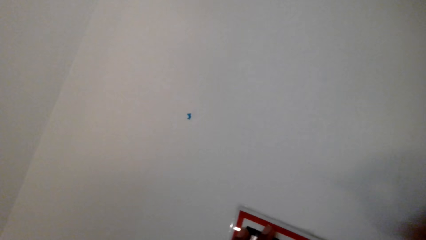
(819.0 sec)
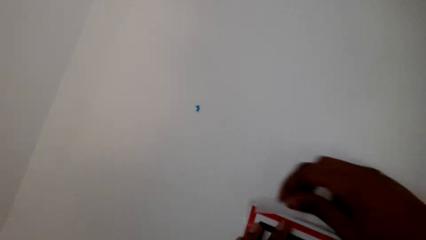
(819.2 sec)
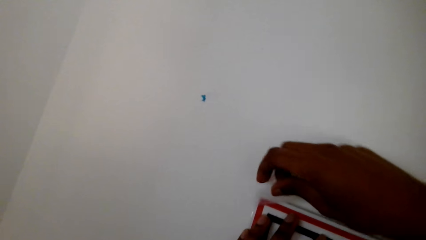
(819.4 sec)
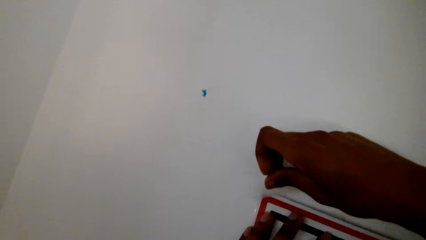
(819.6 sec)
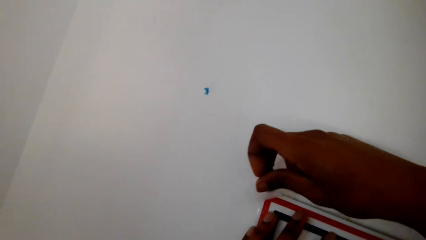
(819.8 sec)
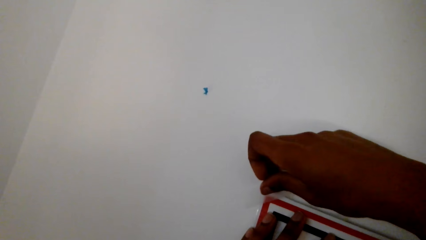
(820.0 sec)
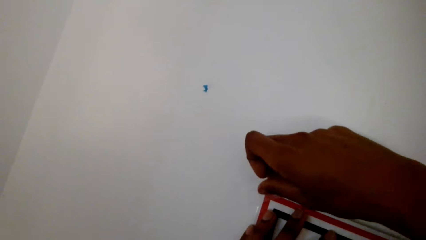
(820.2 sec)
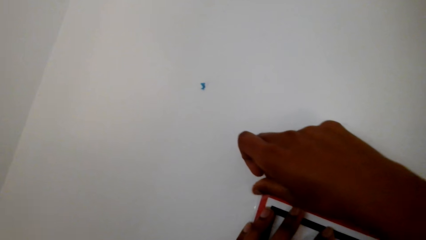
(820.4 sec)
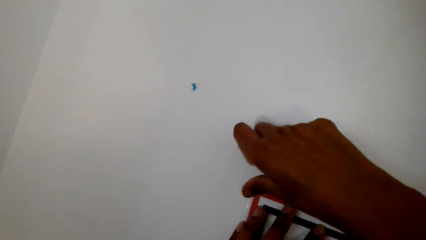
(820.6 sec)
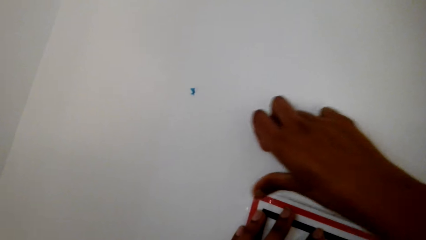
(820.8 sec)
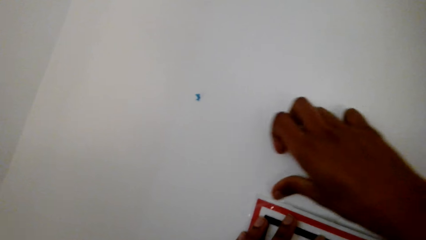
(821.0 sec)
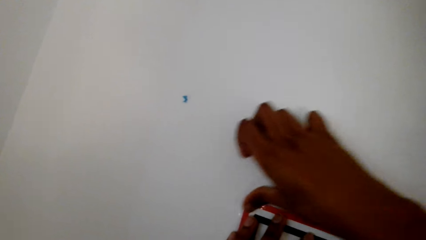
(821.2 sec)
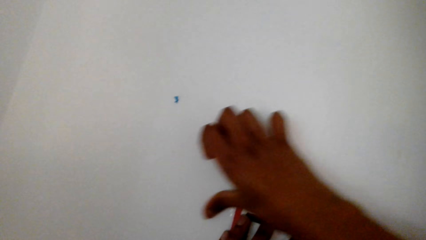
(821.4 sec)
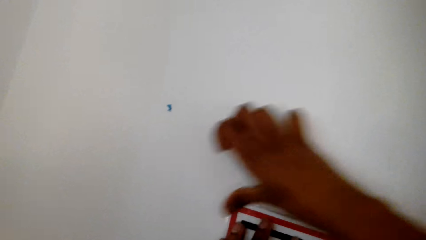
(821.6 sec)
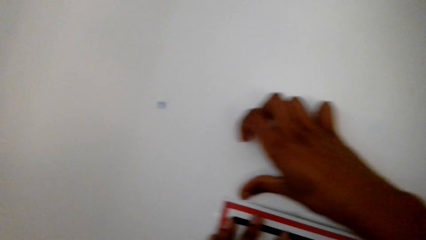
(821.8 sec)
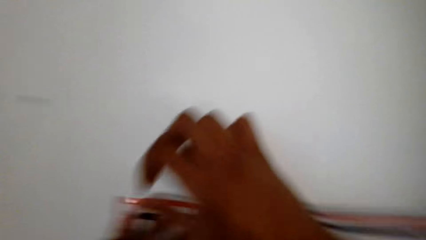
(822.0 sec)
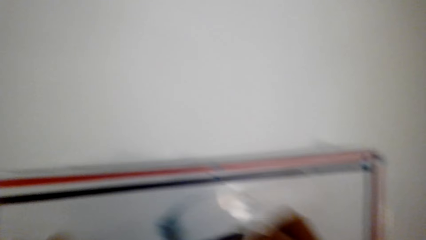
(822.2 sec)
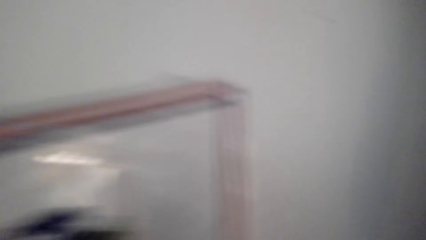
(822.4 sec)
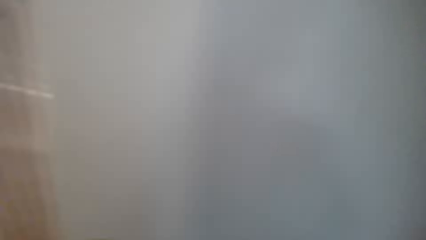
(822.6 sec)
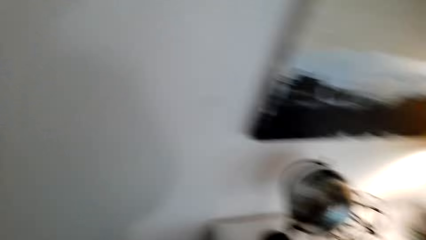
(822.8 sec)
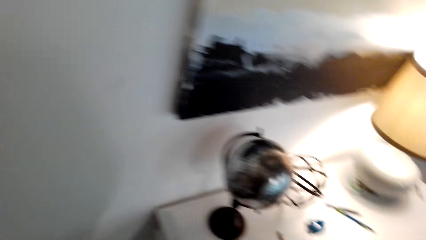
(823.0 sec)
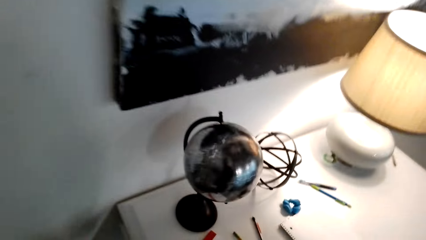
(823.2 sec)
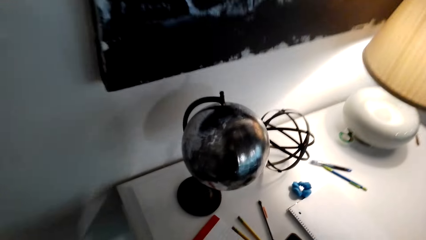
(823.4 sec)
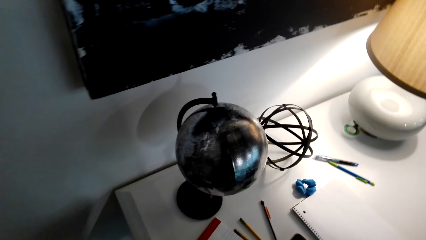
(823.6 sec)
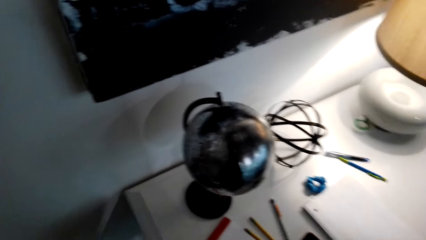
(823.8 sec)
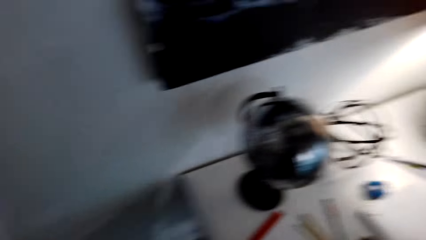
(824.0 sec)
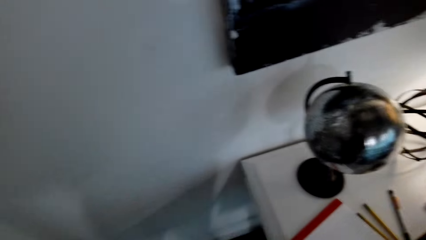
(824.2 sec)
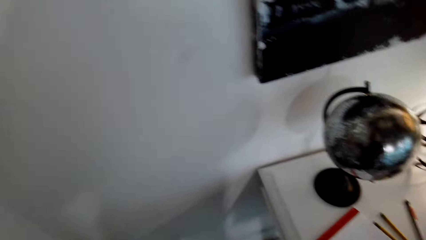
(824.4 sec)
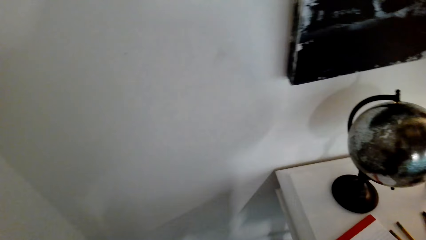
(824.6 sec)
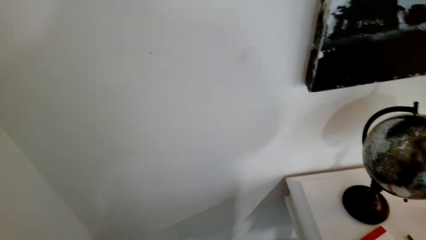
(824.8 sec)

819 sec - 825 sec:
The camera wearer tapes a picture.

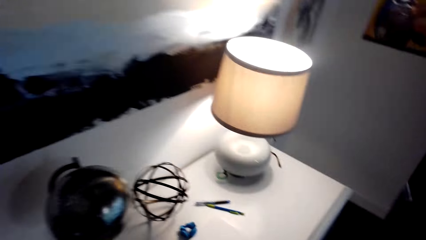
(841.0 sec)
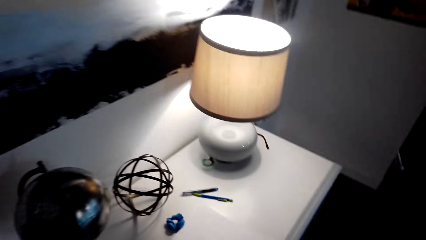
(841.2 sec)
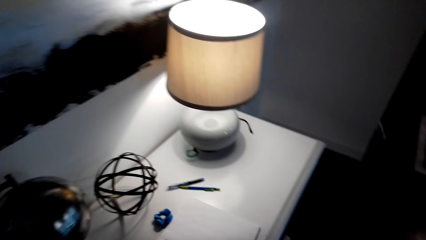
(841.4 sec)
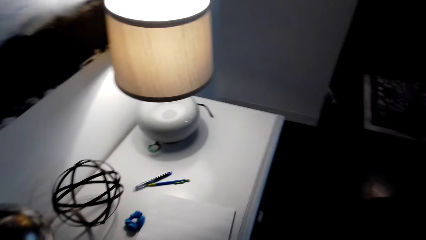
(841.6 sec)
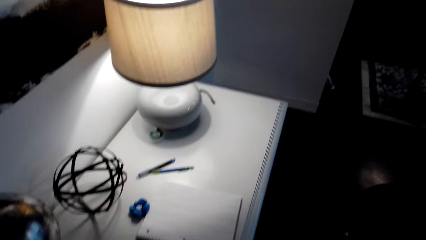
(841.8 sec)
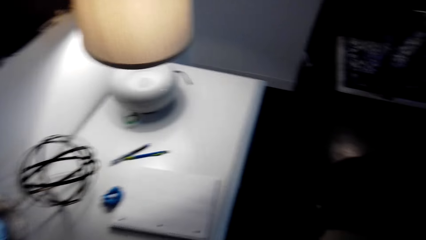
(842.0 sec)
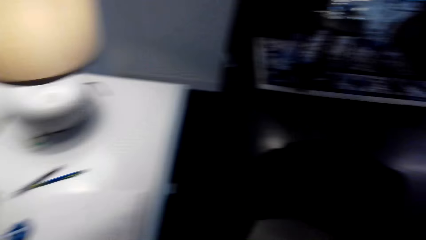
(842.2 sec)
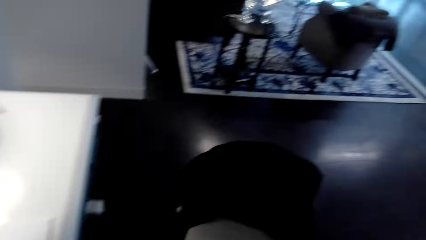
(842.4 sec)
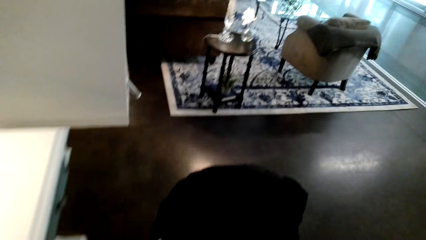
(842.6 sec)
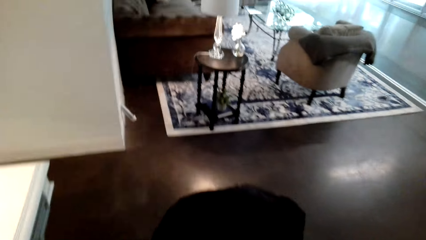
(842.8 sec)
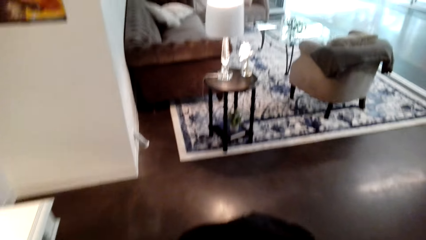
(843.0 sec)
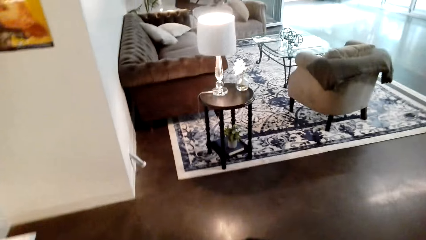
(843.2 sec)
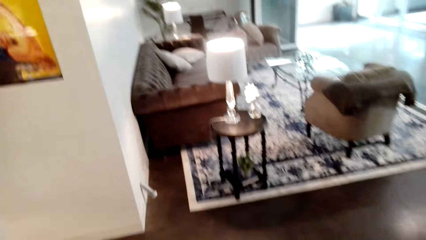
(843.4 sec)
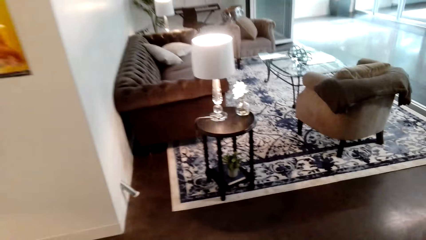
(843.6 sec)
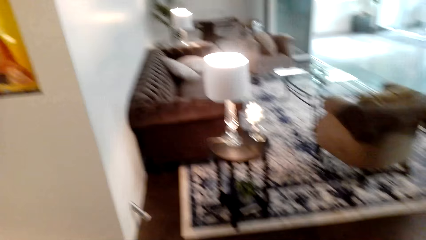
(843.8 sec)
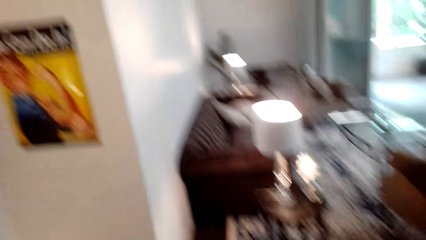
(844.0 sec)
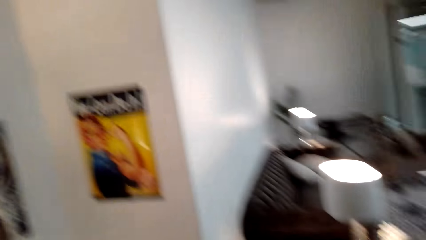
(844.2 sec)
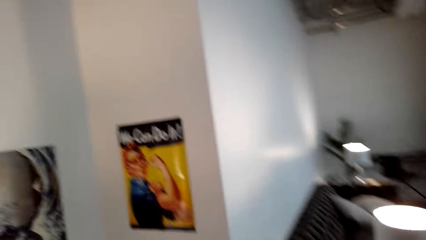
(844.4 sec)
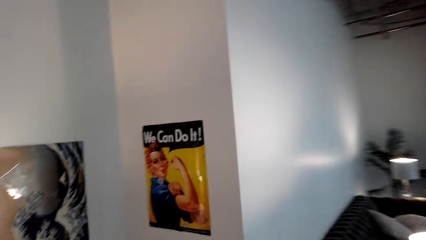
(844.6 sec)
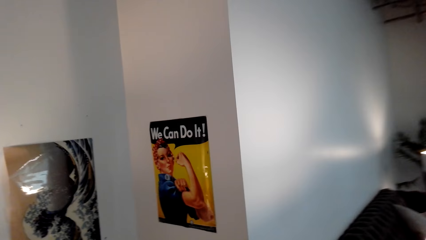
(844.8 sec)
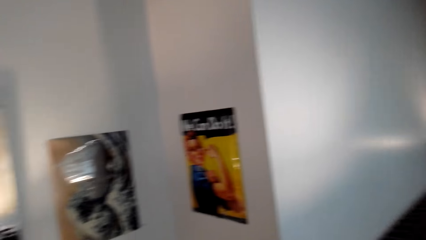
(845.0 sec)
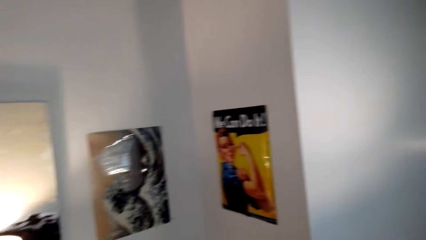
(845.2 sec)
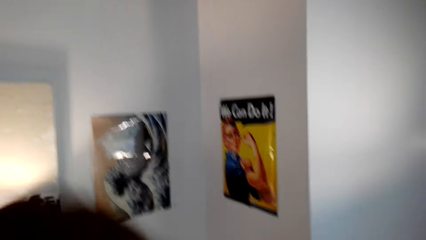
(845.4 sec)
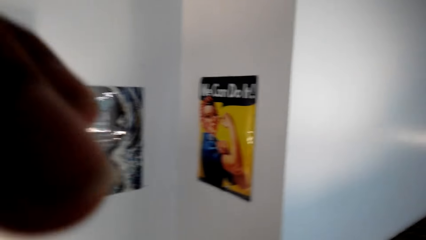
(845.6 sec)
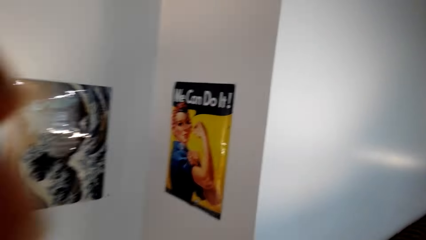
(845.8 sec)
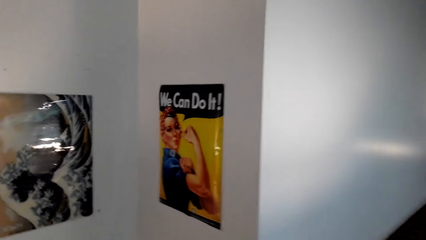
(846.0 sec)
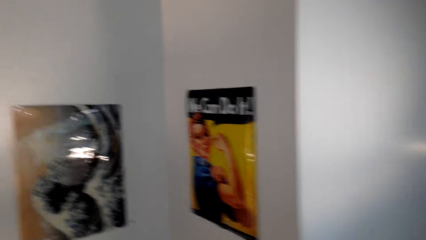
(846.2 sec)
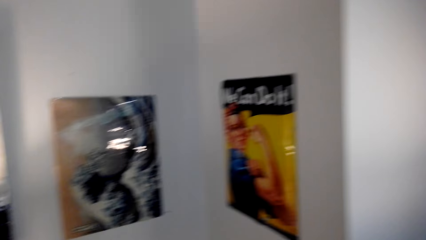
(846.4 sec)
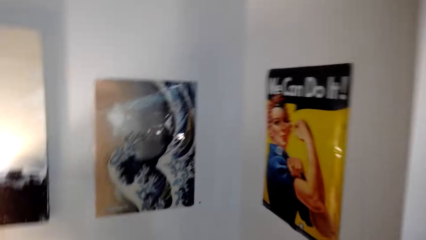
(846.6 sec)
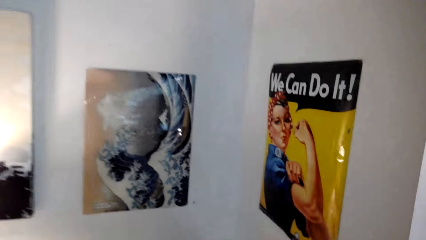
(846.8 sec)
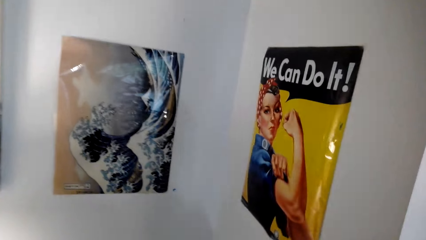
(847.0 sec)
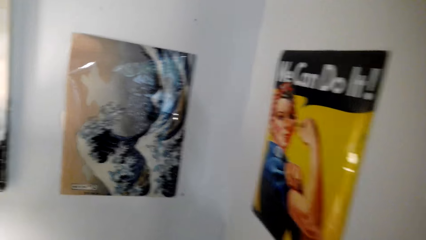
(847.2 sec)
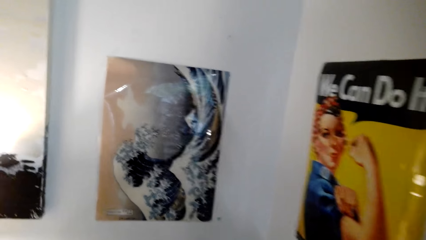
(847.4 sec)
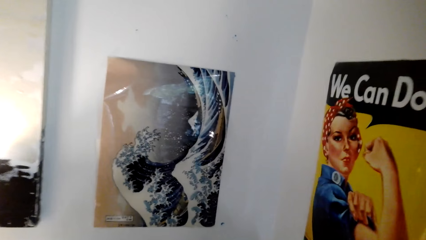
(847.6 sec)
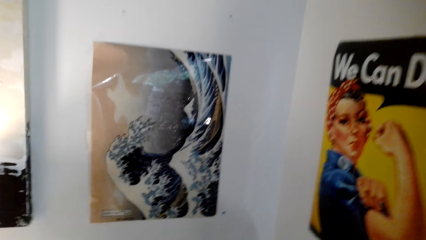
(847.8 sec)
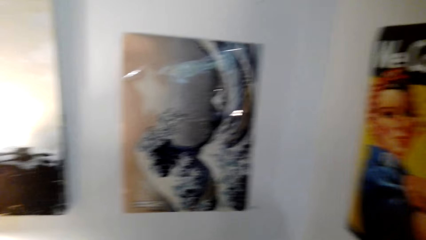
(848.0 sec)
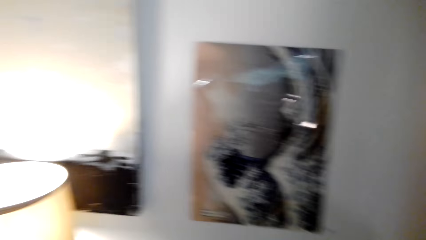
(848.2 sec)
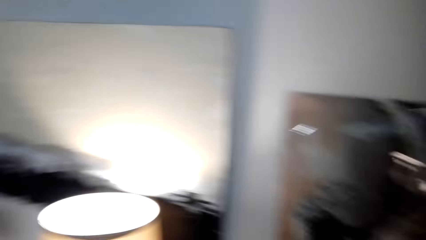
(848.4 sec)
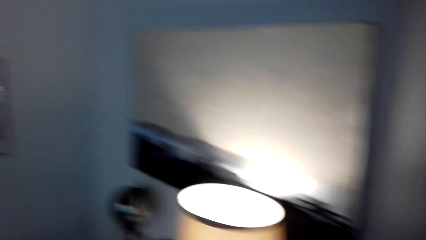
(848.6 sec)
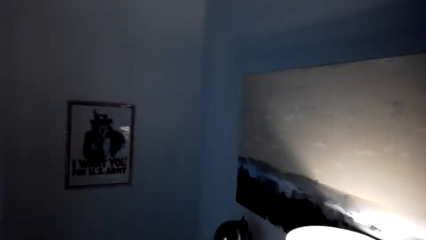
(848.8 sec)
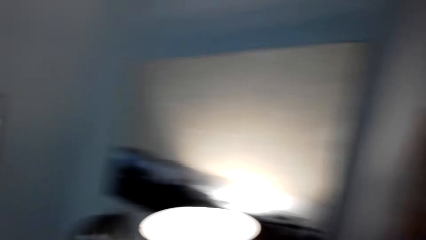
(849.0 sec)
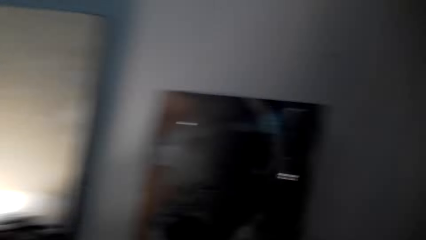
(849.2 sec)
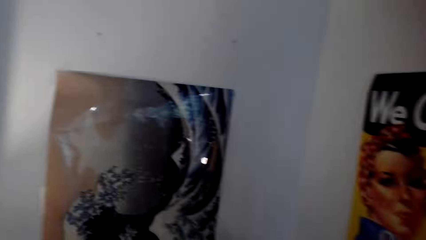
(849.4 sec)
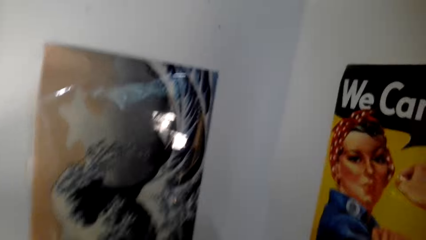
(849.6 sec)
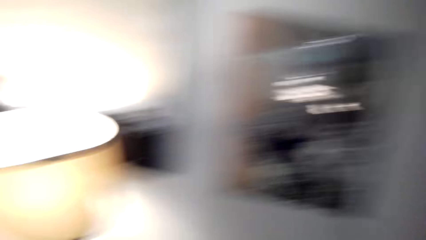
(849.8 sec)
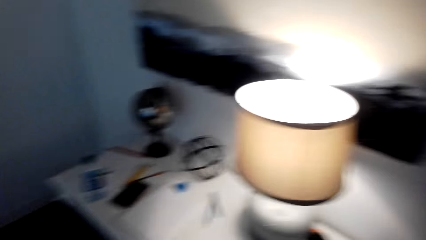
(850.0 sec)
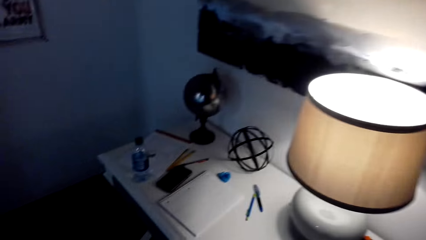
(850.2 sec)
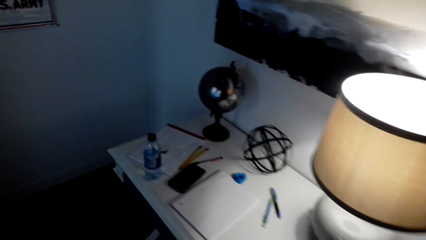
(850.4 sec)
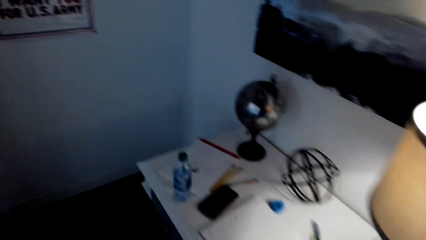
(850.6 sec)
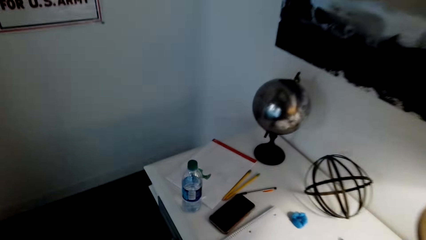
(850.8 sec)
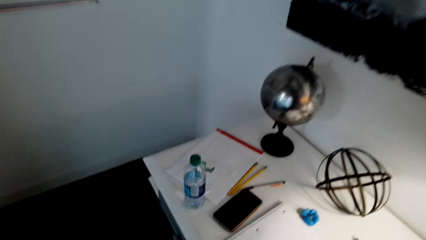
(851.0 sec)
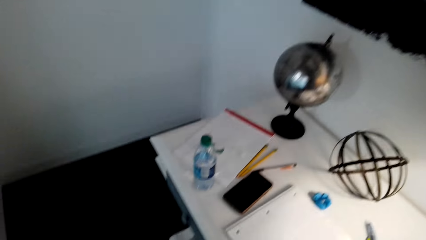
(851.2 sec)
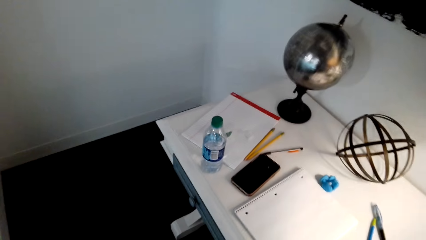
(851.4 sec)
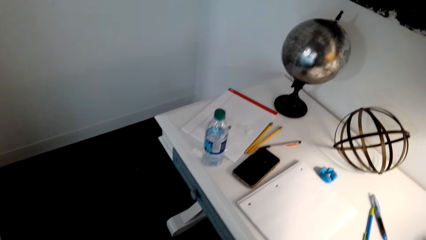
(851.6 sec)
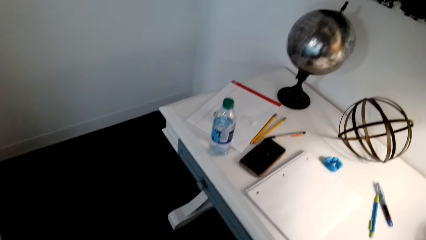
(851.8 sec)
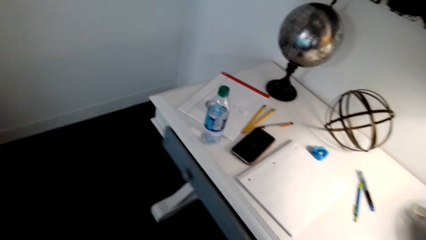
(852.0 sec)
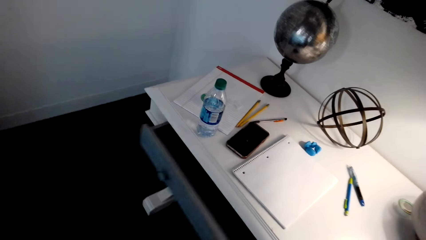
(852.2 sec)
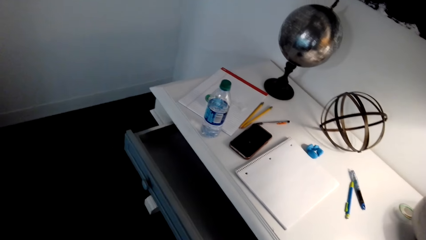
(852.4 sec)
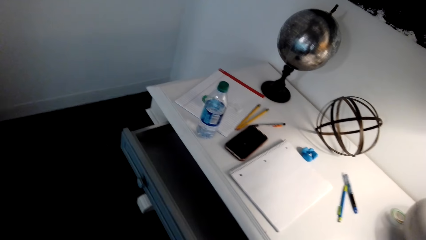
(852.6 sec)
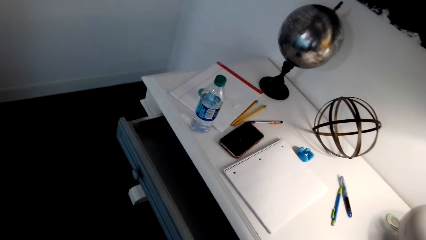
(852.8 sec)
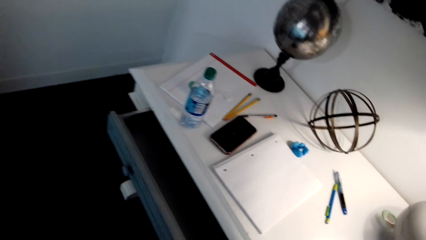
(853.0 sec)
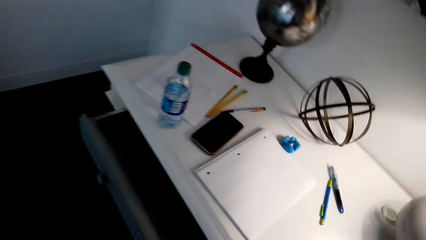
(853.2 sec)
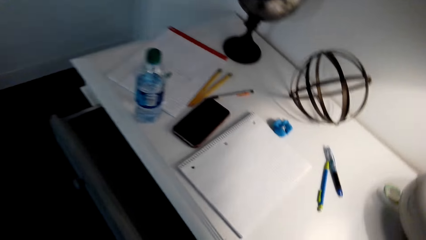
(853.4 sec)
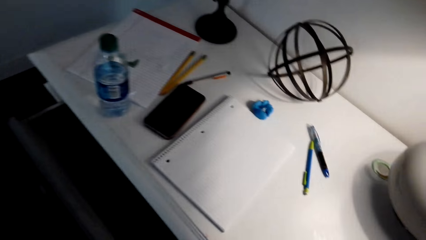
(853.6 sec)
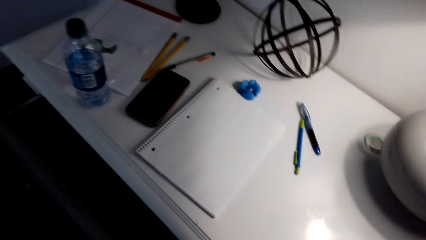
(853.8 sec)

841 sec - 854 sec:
The camera wearer walks around. They open a drawer.
